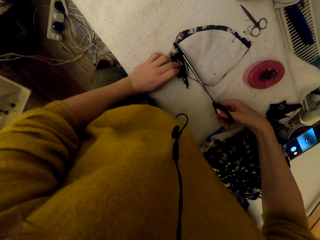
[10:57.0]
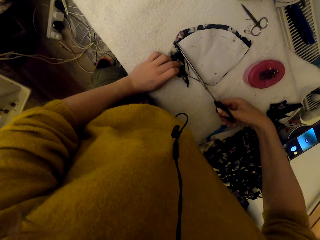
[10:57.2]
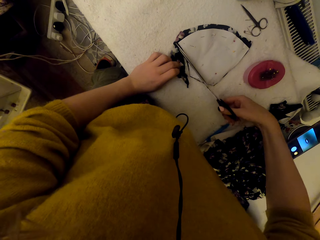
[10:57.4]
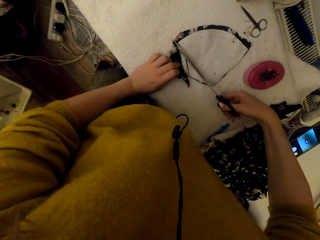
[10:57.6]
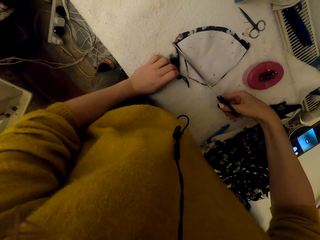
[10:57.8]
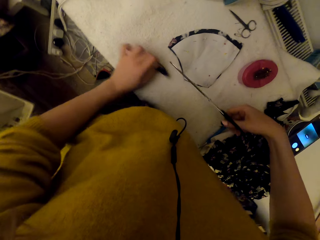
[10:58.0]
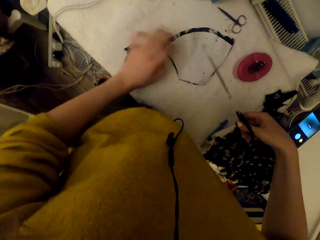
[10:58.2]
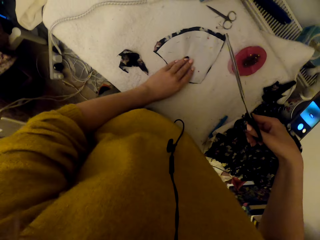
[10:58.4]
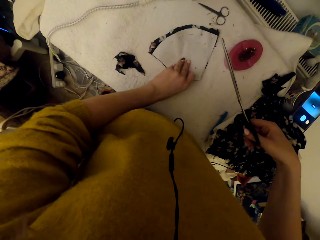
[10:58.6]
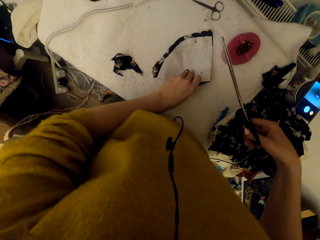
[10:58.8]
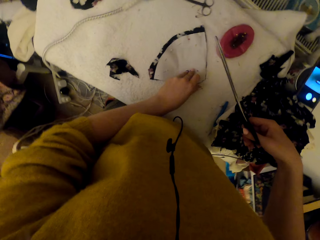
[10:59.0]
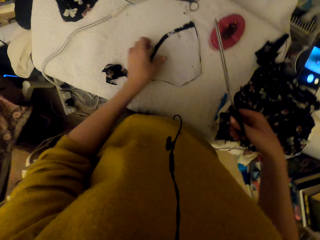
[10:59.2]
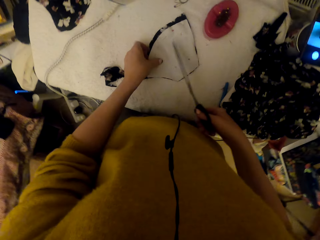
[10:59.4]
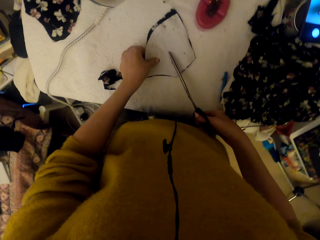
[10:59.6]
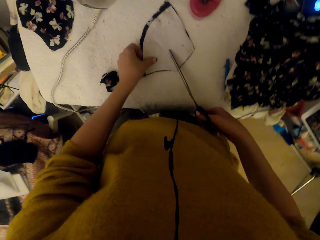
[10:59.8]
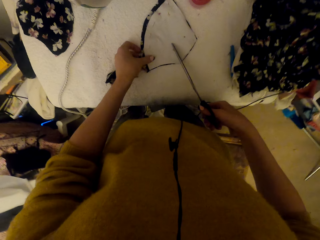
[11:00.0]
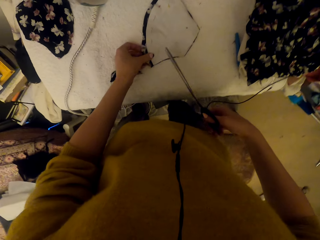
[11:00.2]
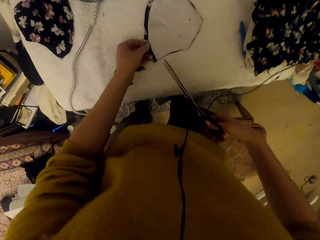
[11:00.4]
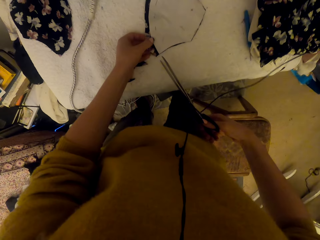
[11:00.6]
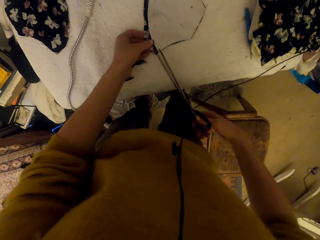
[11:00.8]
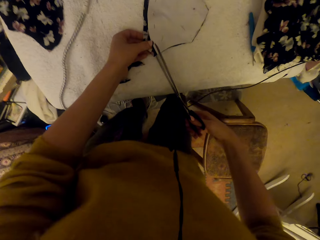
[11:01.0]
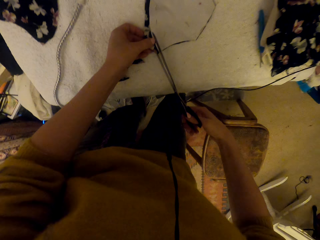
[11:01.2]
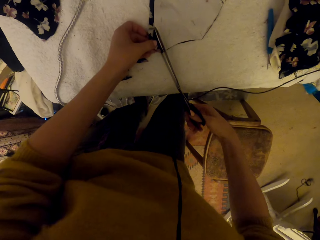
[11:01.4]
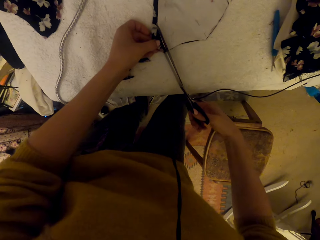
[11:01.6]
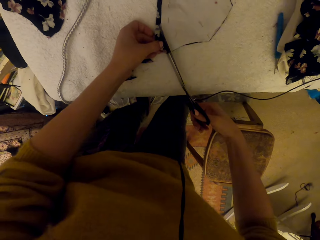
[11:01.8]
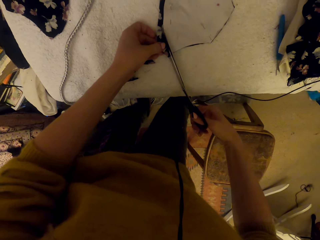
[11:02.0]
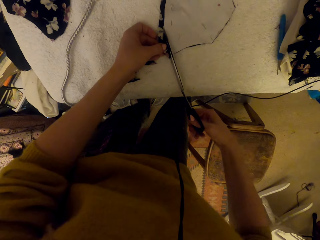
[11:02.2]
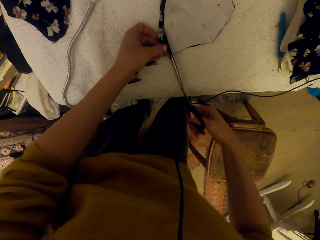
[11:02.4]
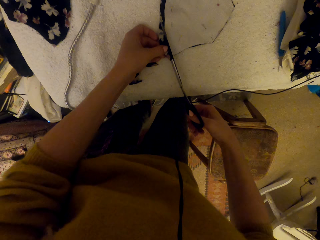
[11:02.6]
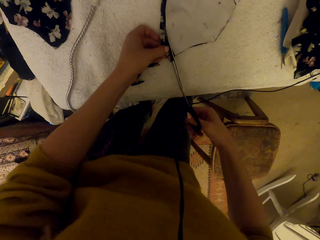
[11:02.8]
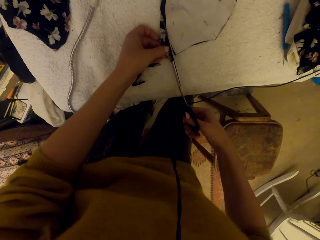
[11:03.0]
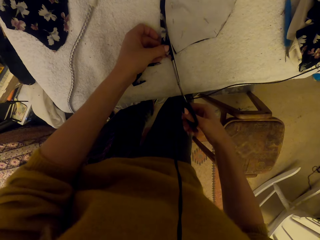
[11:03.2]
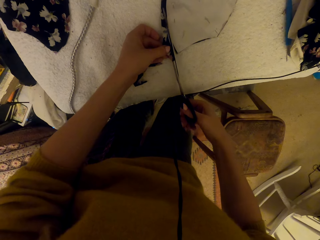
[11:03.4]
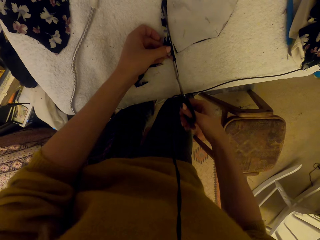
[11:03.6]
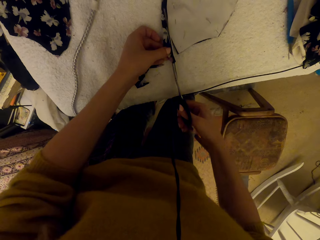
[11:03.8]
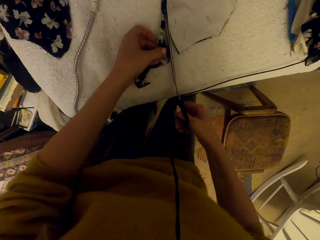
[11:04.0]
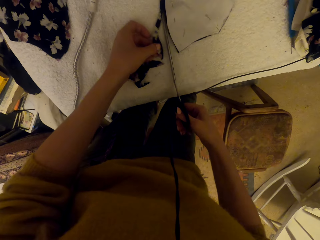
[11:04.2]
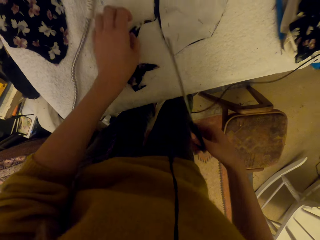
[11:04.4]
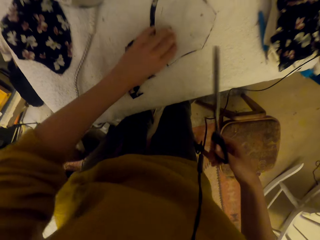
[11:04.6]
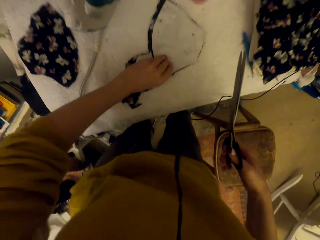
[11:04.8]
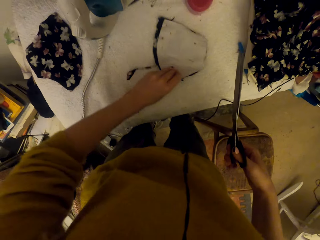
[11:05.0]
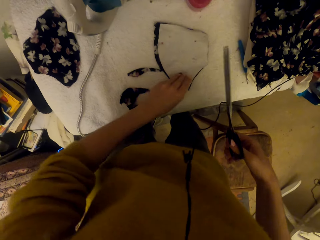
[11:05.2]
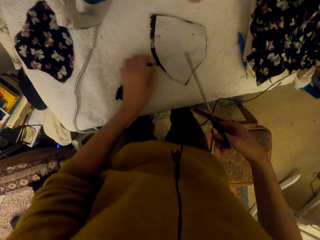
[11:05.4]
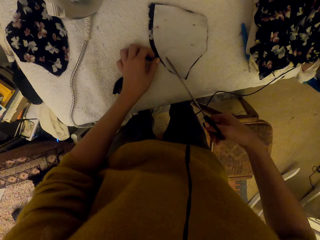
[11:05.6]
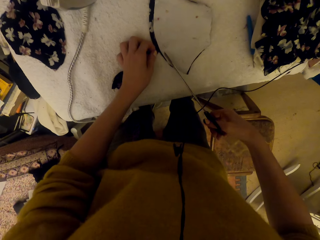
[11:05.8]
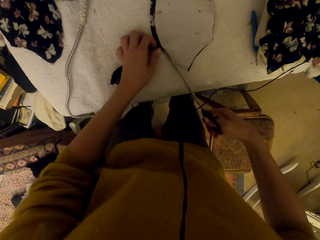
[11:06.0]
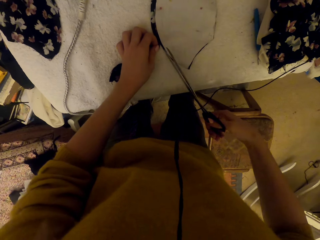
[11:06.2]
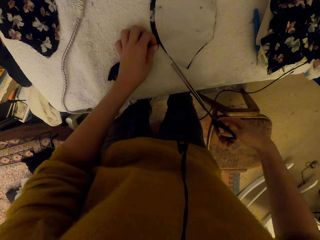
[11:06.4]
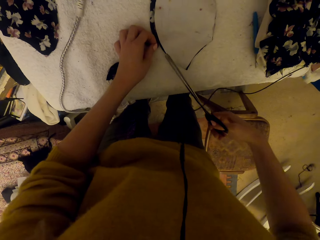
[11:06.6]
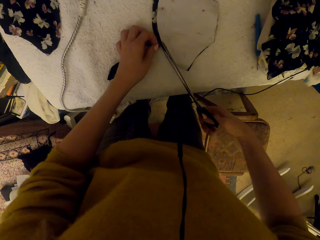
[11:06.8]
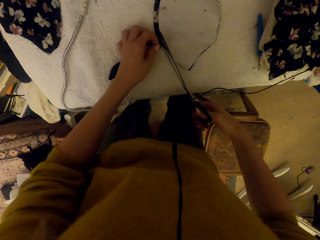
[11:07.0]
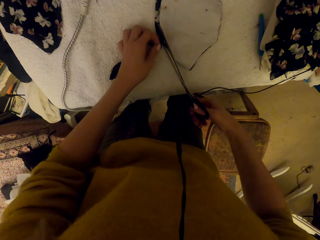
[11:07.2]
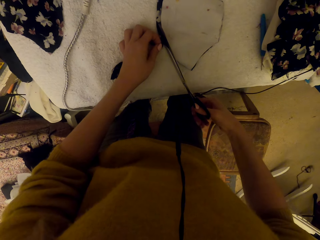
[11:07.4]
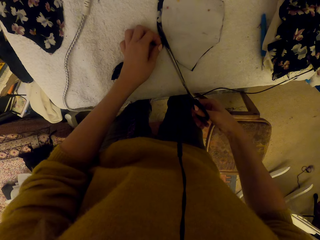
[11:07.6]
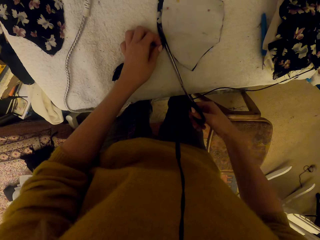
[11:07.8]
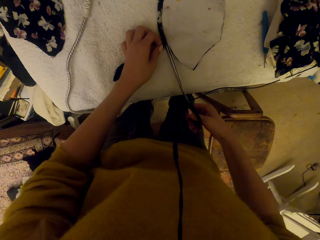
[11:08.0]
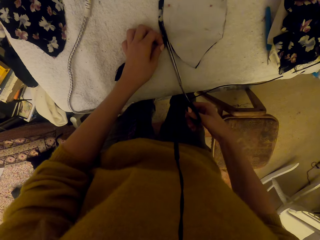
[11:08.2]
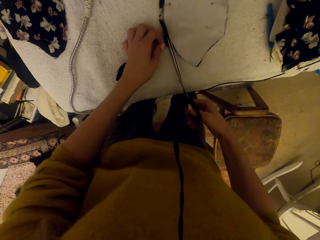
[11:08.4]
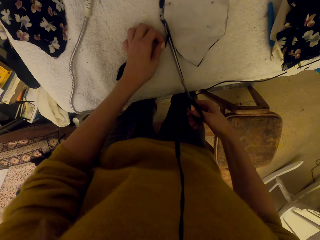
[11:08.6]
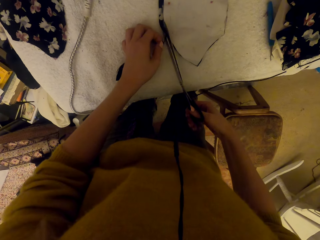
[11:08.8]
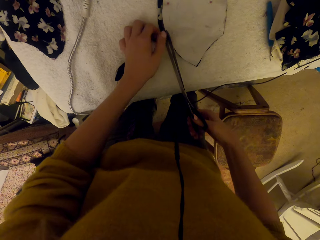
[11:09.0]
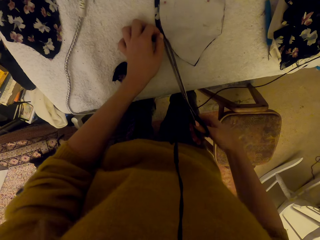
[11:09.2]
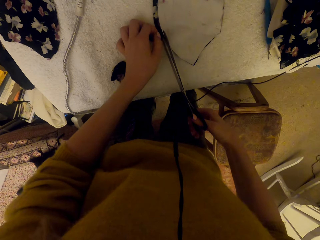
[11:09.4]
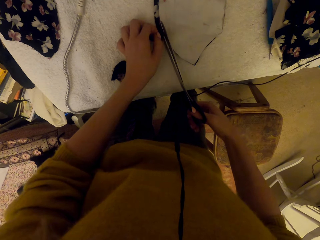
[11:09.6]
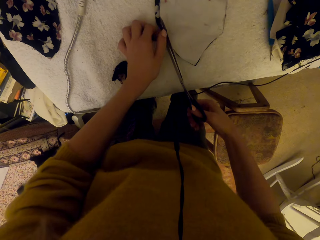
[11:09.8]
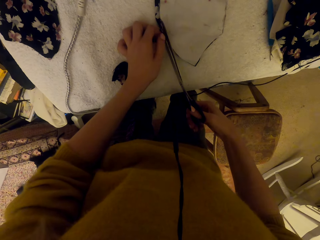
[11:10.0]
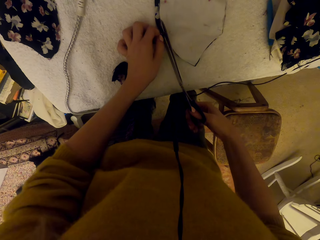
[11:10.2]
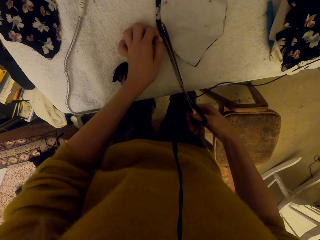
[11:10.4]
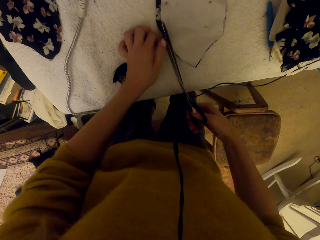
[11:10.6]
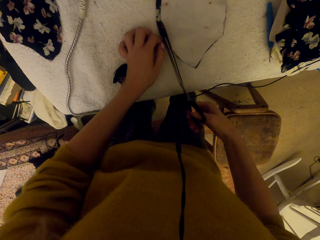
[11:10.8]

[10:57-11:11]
The camera wearer adjusts the pinned cloth piece. They cut the pinned cloth piece using scissors. They adjust the pinned cloth piece. They cut the pinned cloth piece using the scissors.

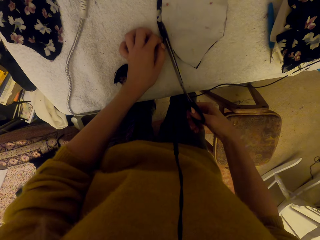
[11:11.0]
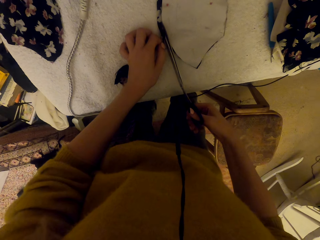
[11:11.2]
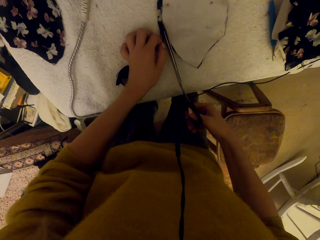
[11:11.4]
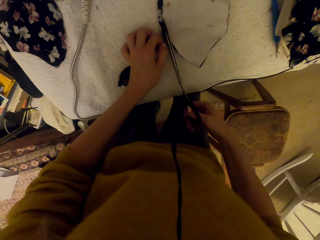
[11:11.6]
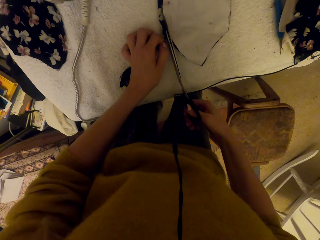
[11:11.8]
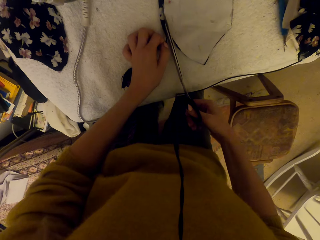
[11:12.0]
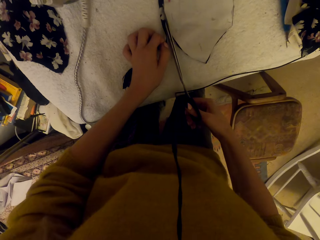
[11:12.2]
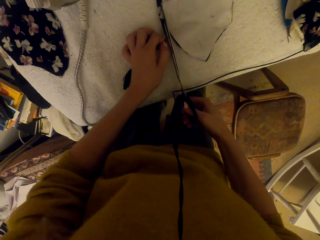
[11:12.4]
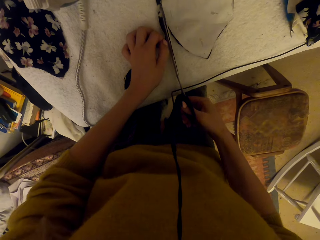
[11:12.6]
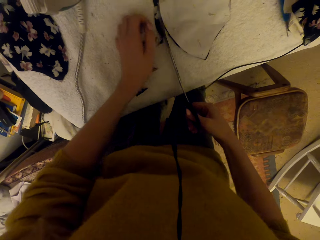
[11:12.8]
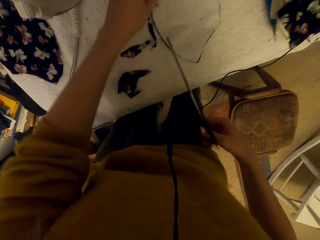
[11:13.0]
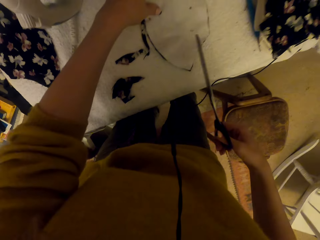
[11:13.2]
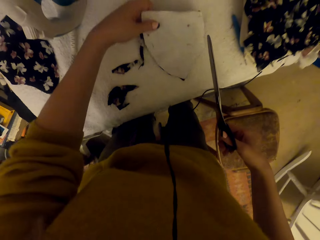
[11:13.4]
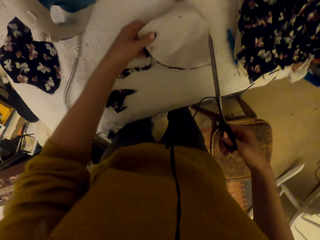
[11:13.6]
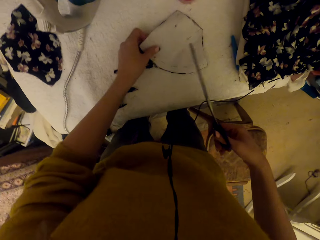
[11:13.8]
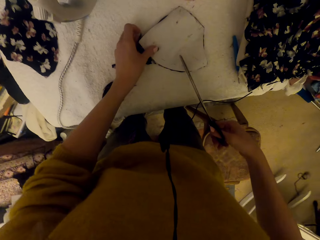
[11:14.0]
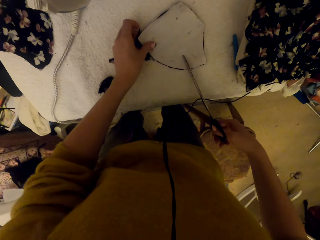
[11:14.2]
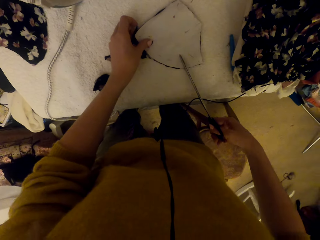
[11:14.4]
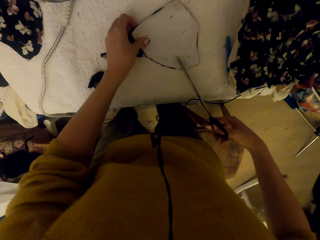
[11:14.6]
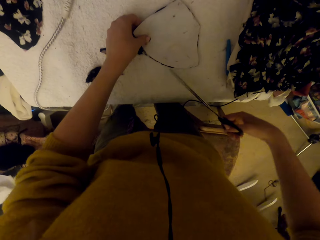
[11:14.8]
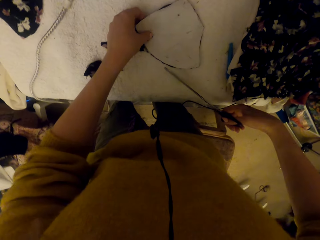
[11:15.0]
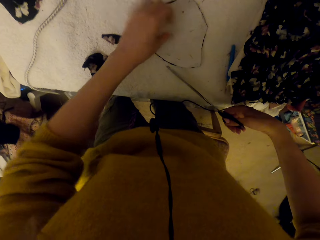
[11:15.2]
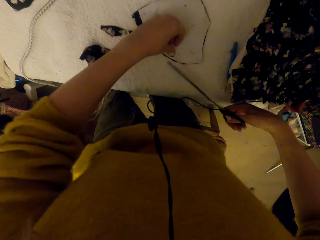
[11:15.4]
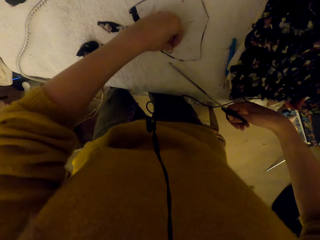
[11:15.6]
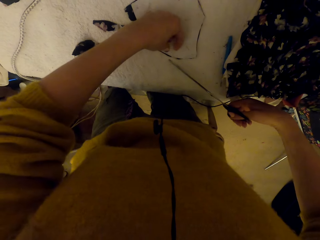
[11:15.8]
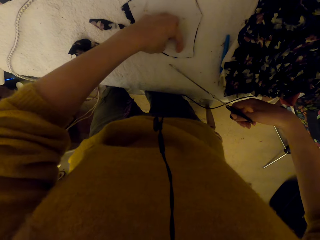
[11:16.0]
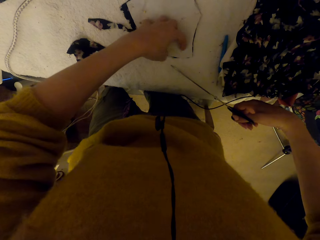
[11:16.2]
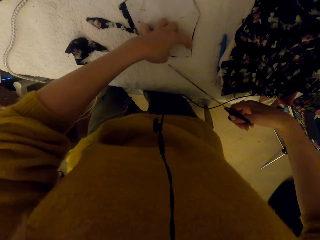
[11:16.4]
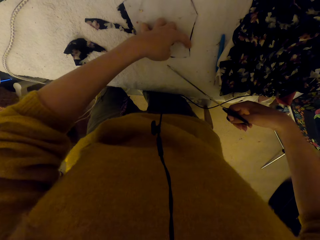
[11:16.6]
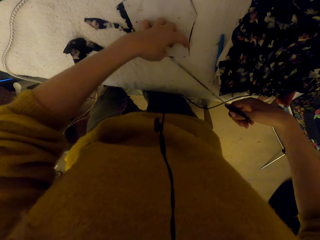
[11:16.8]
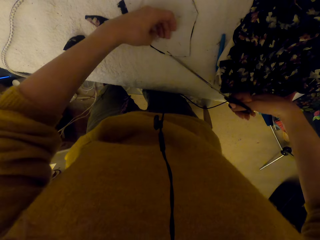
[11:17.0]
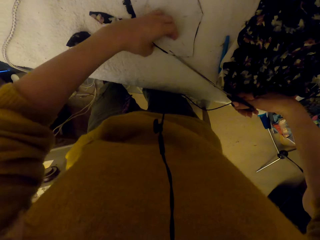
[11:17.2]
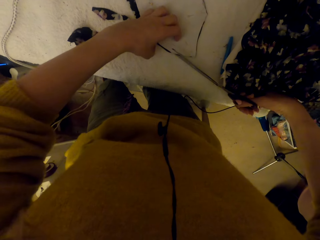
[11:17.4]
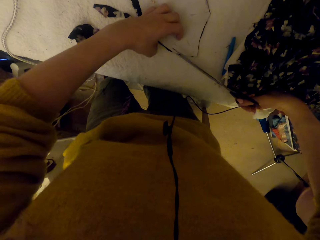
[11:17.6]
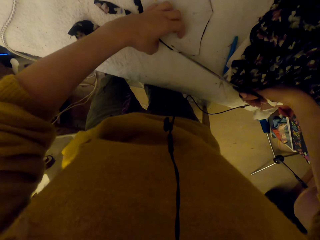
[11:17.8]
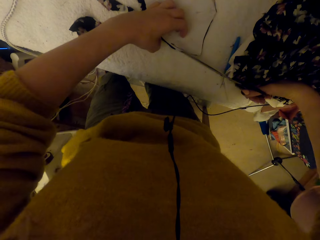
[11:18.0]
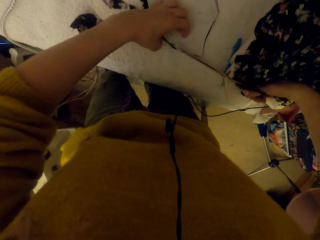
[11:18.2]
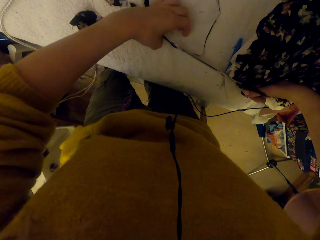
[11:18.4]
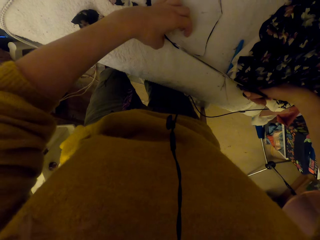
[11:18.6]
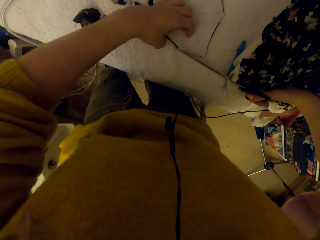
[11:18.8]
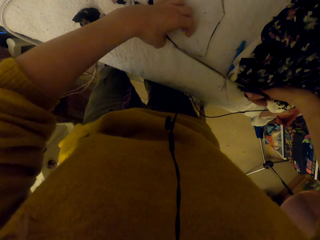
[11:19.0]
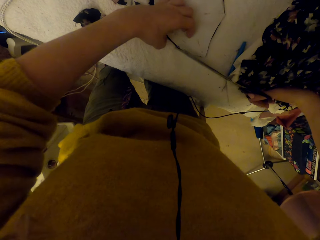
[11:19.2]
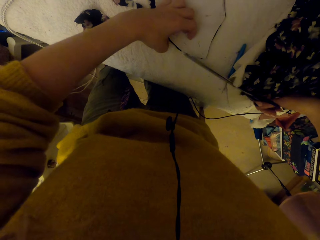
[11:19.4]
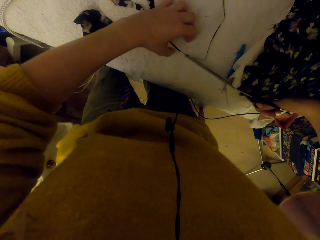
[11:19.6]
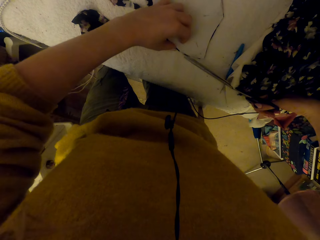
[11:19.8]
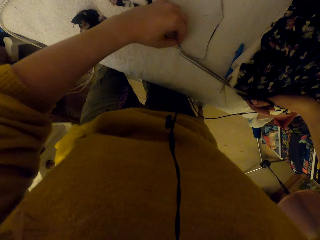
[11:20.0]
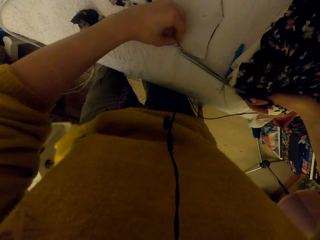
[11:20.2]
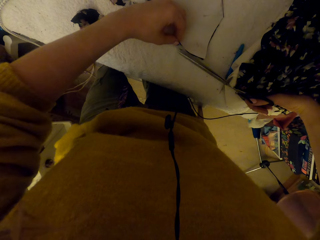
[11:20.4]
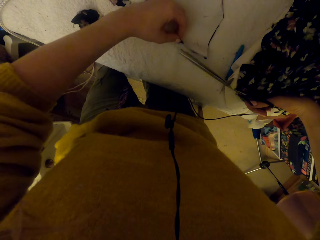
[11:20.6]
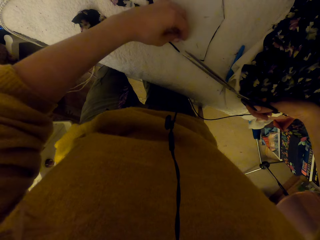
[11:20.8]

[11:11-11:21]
The camera wearer adjusts the pinned cloth piece.
